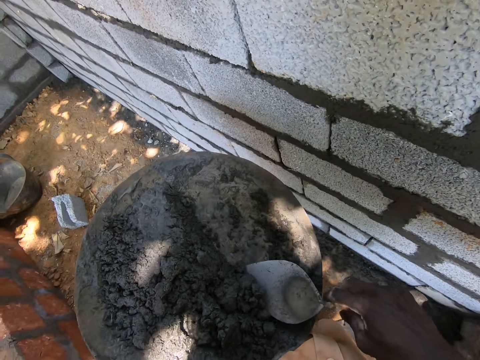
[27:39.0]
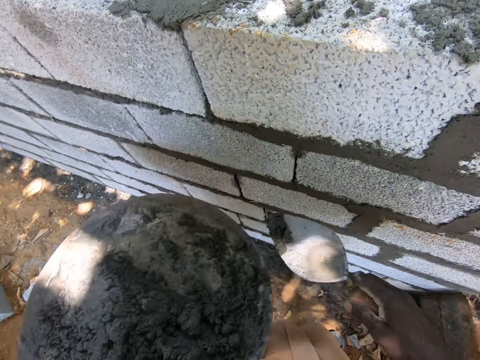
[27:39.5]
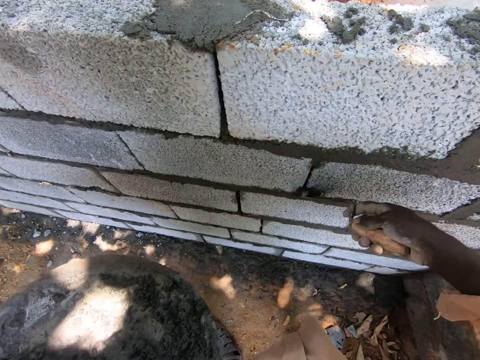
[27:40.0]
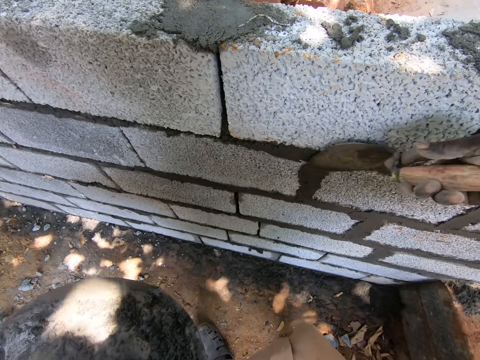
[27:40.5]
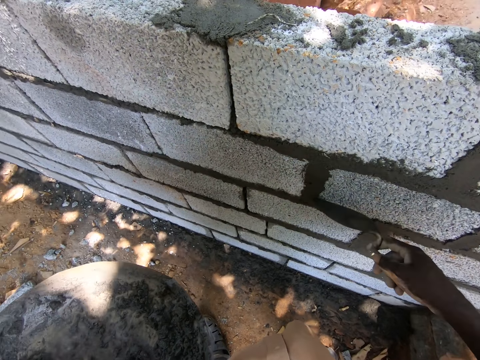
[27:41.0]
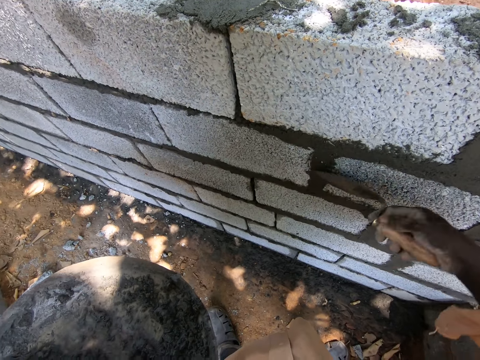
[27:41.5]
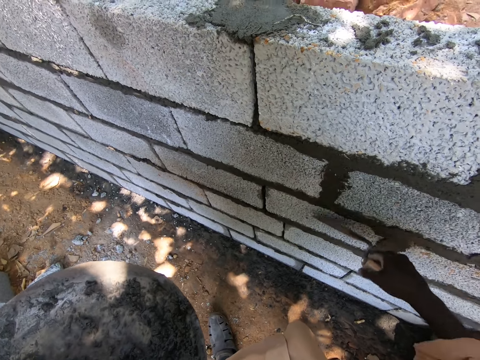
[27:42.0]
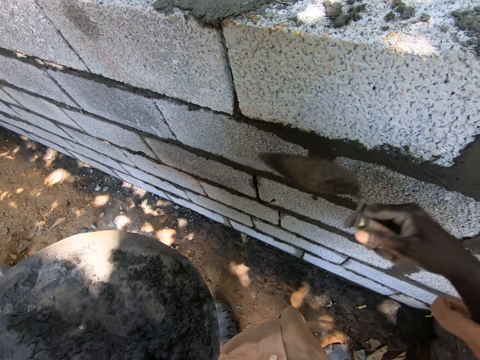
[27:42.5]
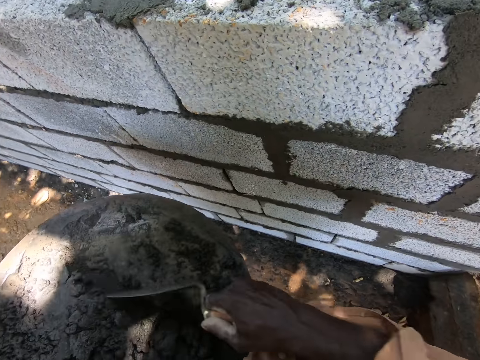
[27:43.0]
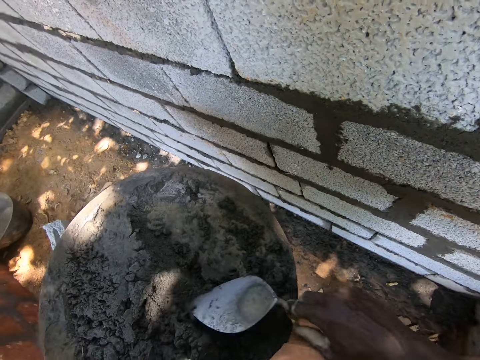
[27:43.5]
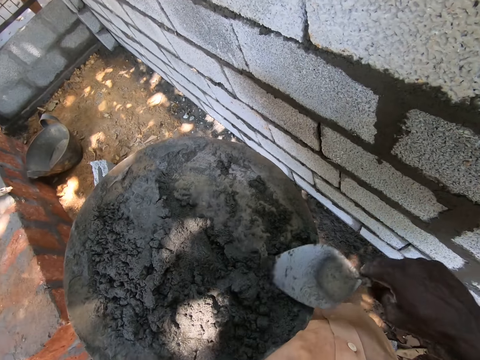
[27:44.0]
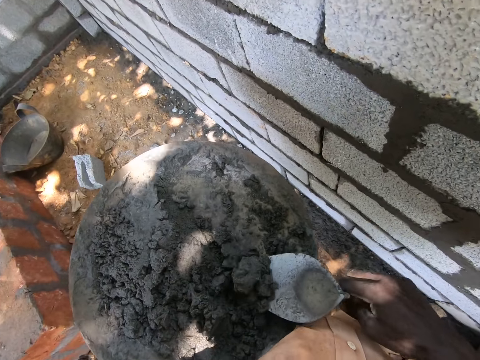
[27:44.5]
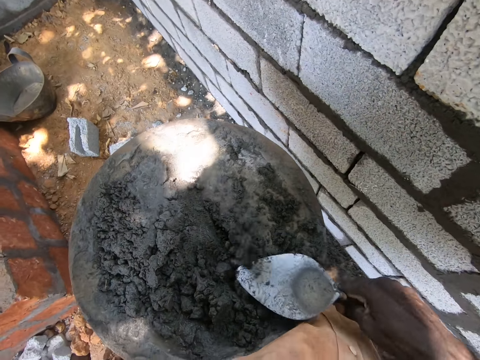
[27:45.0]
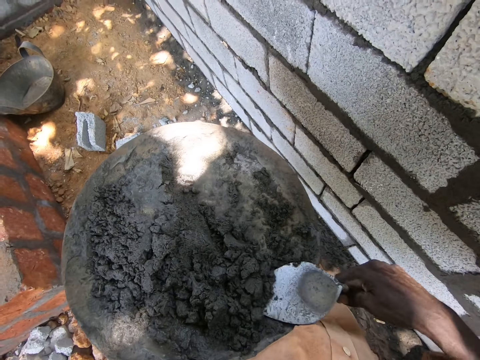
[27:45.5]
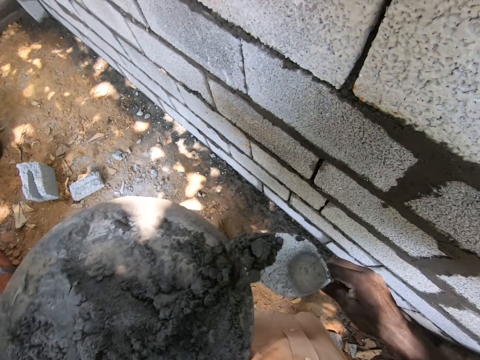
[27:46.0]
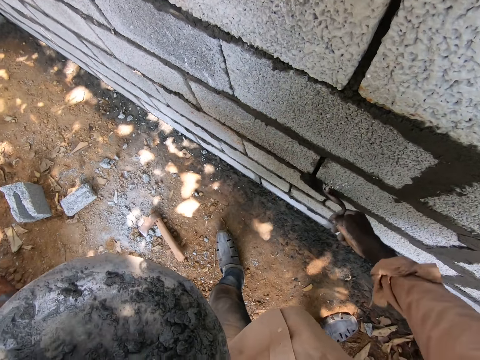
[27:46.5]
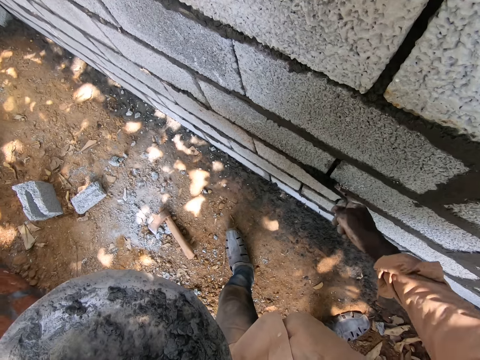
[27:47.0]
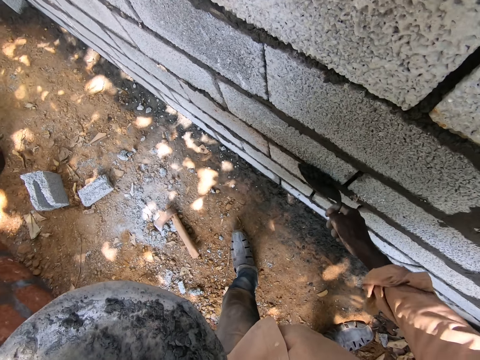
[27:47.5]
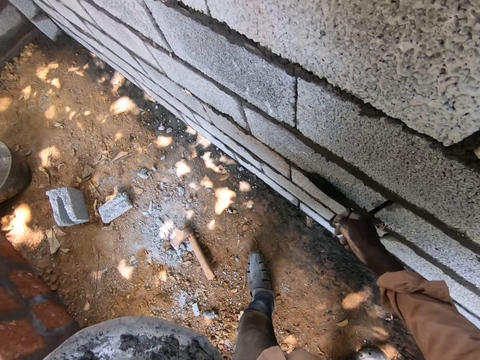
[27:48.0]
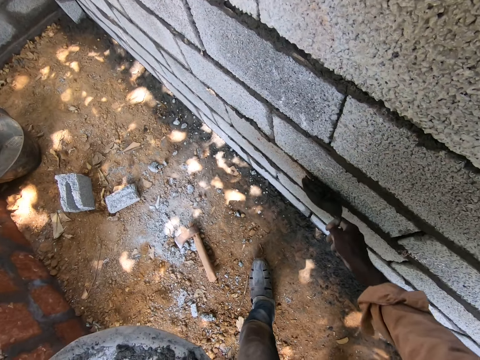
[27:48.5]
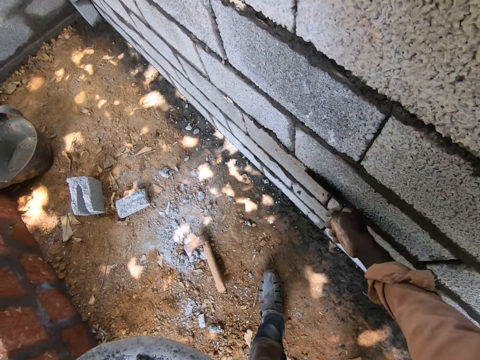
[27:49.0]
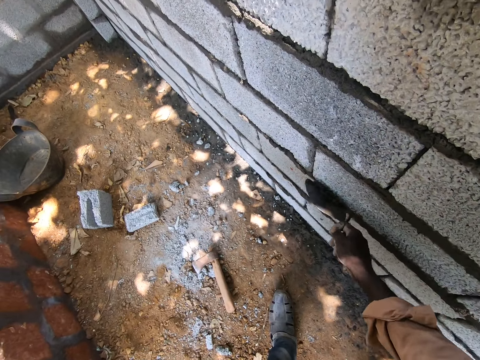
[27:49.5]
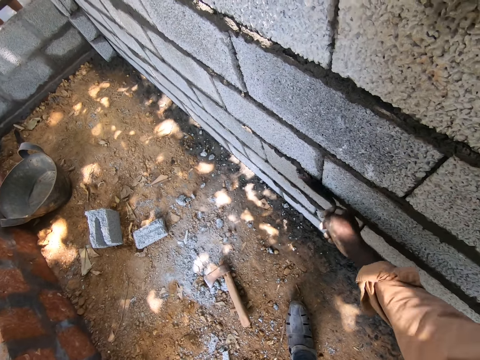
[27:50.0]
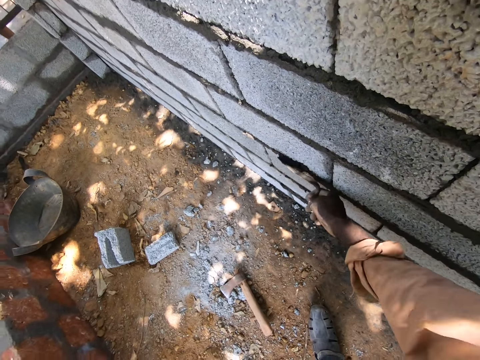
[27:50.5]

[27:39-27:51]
The camera wearer scoops cement mixture with a trowel. They put the cement mixture on the building stones and smooth the cement mixture. They scoop the cement mixture with the trowel. They put the cement mixture on the building stones and smooth the cement mixture.

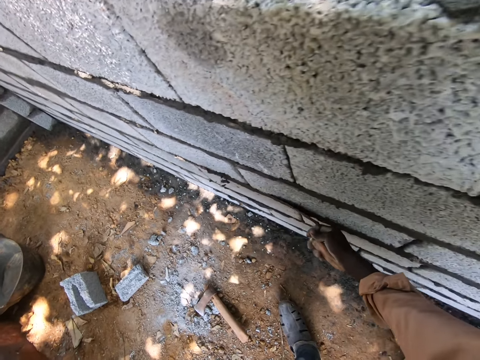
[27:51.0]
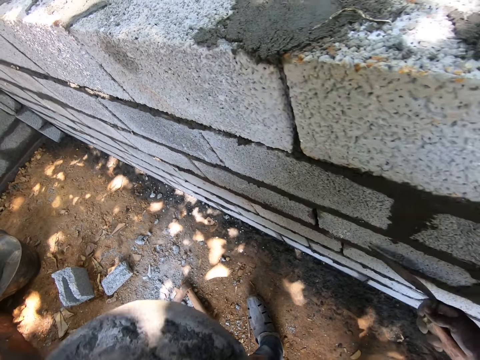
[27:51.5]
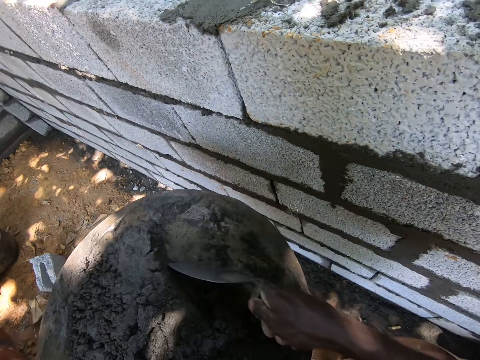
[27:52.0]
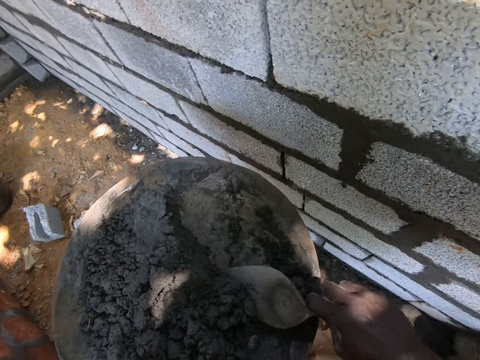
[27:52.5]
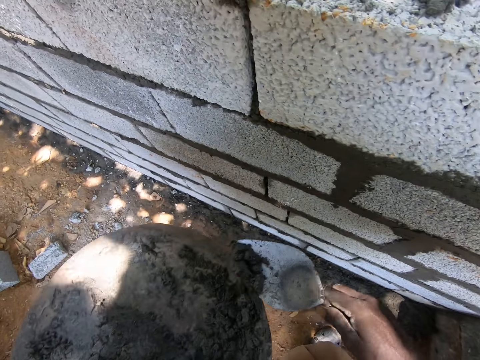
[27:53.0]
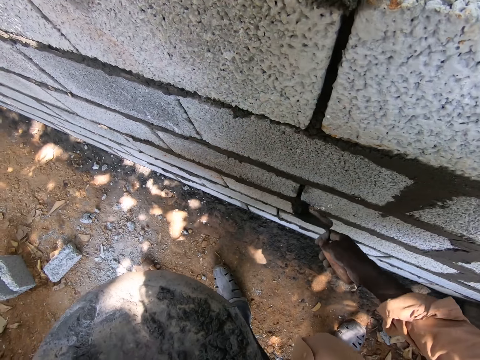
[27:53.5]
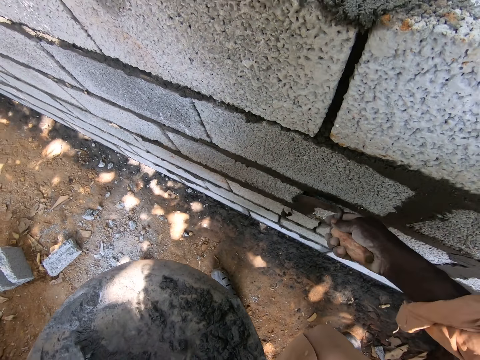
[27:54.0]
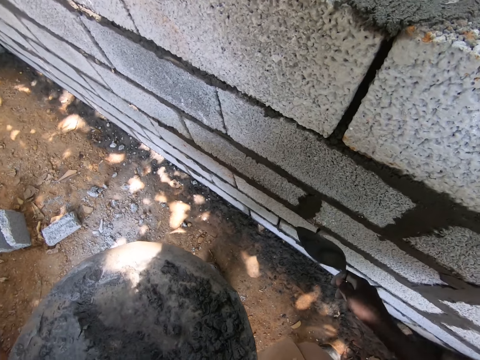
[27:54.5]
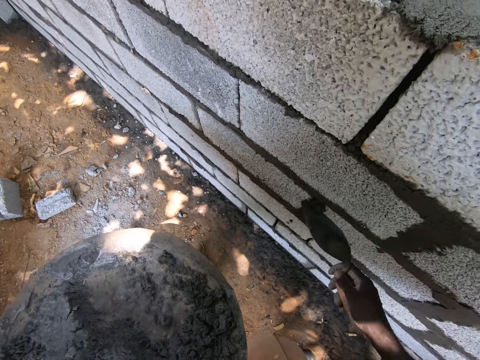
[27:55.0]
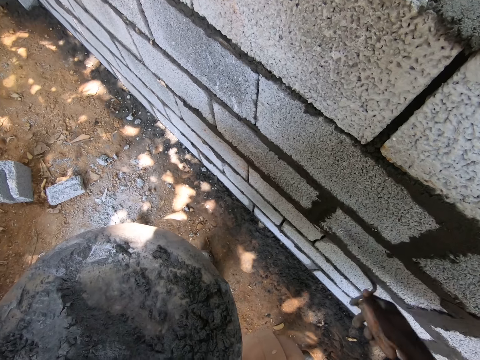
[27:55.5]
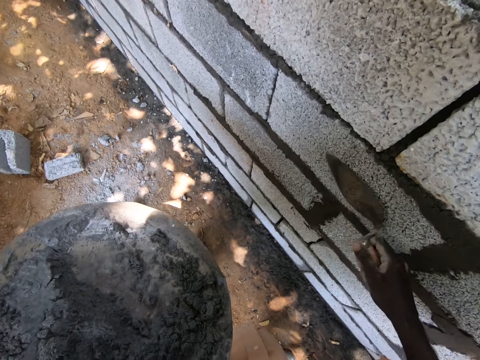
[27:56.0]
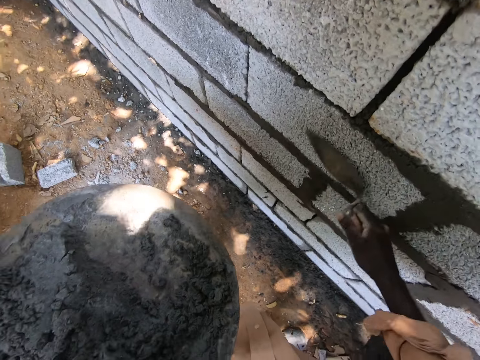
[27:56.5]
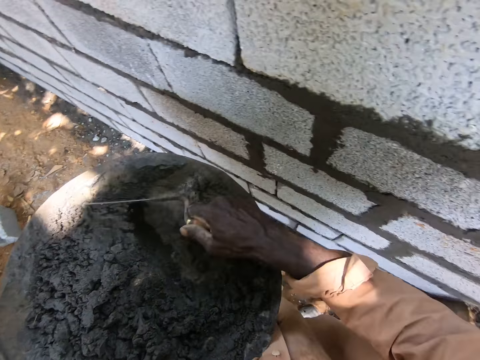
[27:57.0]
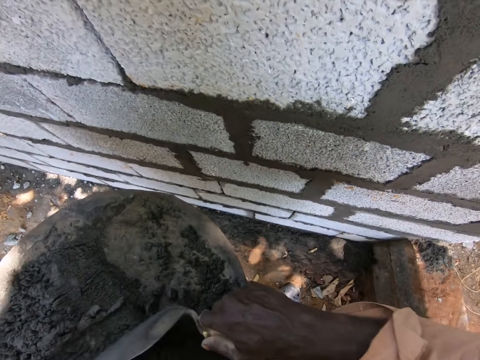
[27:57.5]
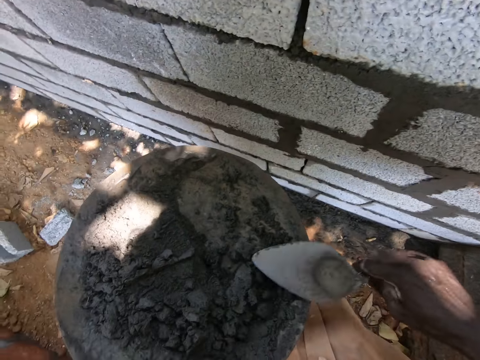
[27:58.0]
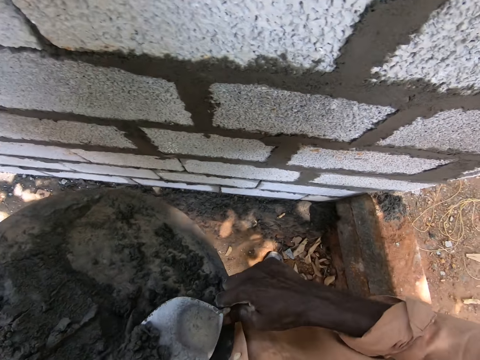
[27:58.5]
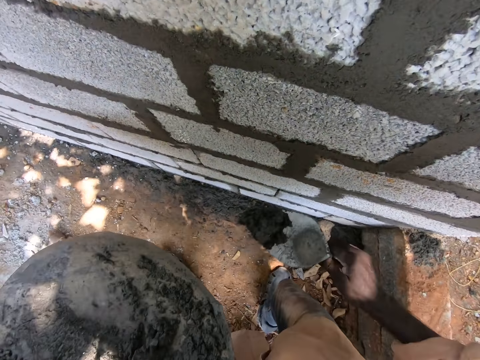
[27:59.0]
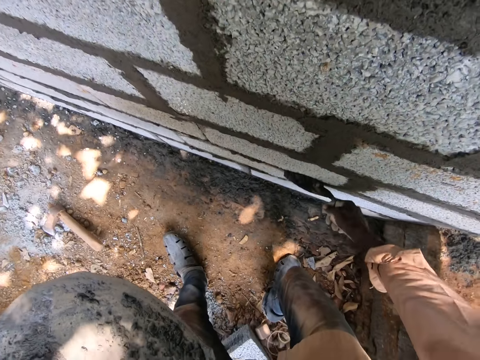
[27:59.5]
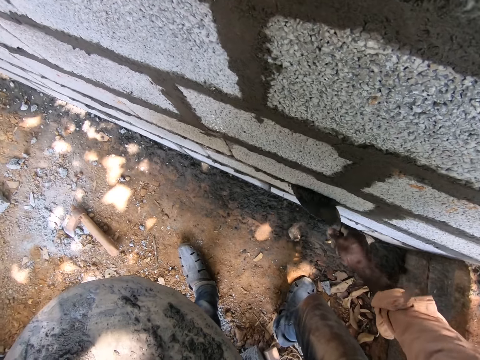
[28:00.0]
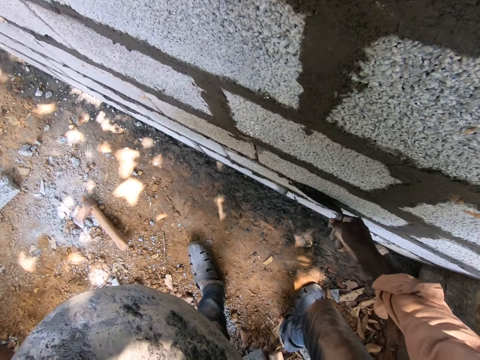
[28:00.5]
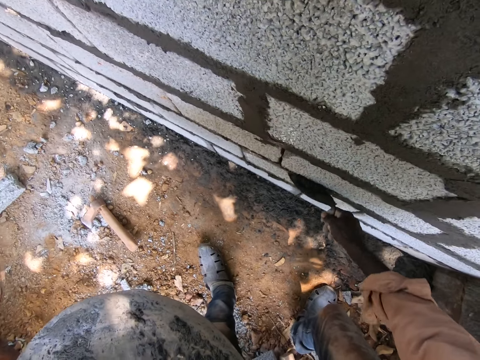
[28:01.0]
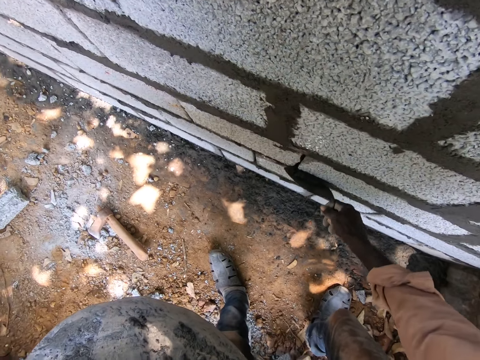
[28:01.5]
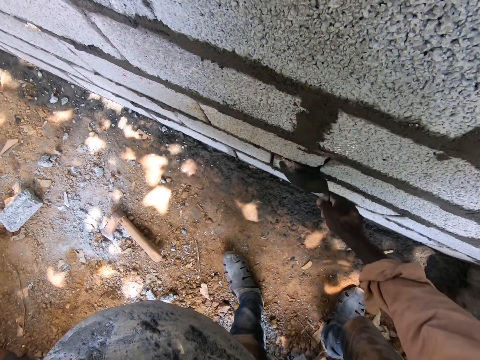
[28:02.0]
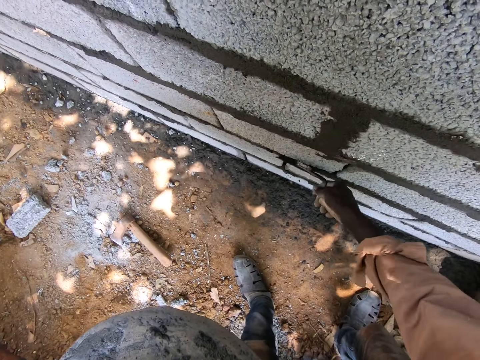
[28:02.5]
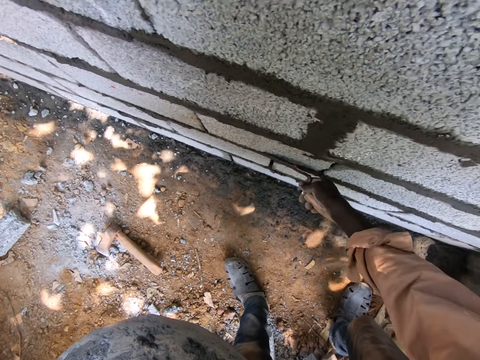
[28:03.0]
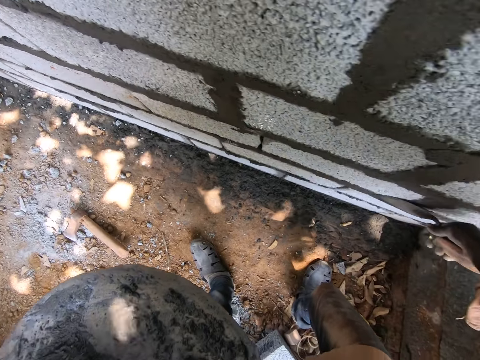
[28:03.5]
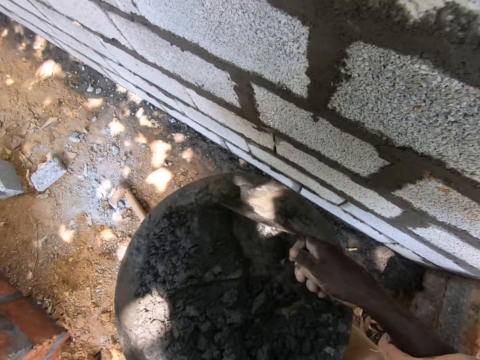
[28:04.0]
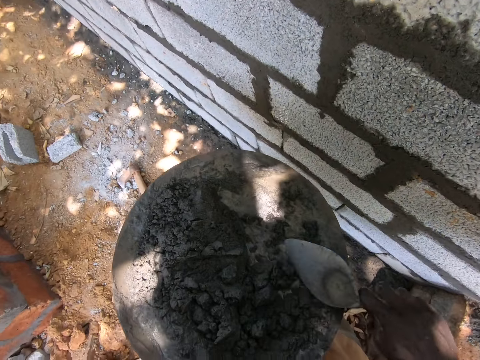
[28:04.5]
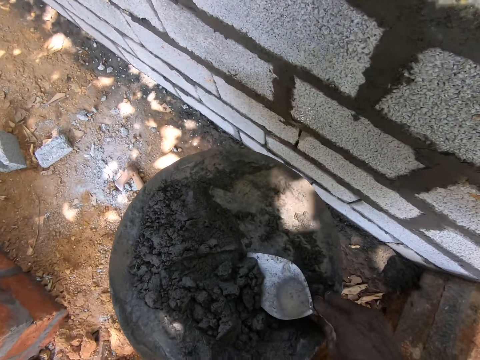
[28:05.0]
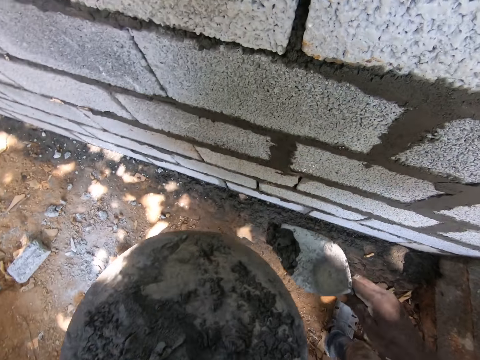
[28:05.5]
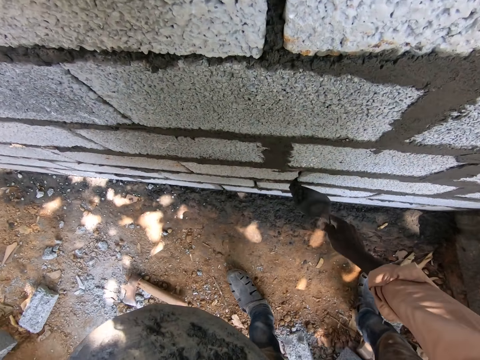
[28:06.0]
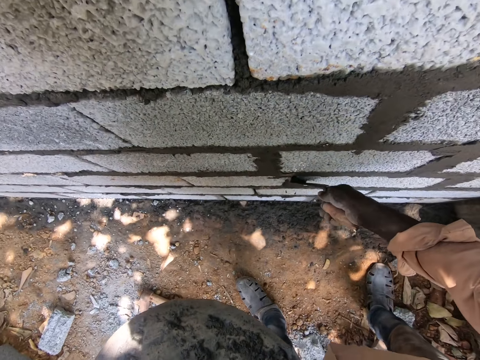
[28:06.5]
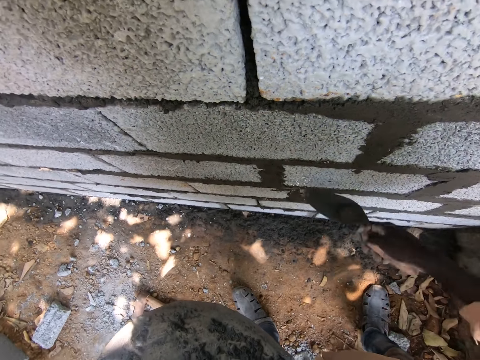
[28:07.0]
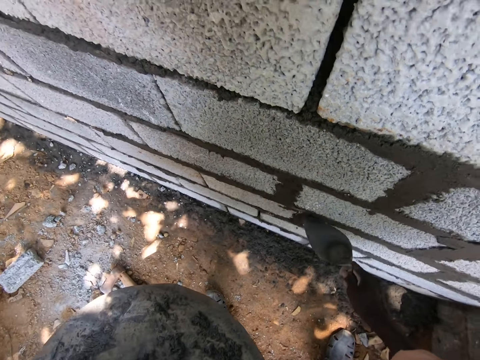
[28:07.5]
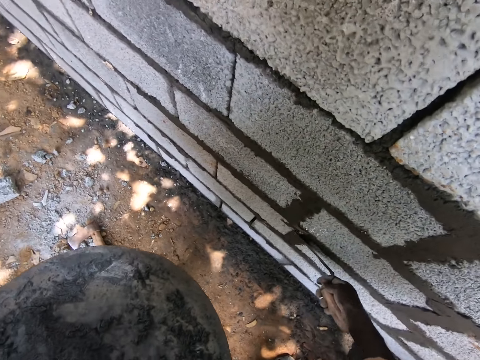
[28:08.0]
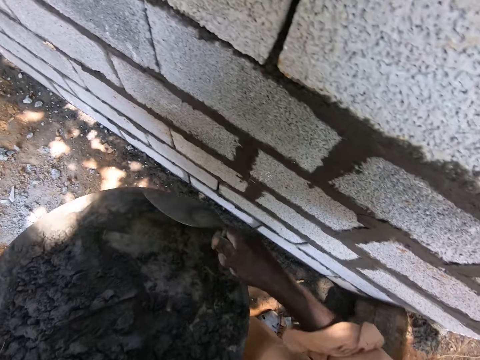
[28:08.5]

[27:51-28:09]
The camera wearer scoops cement mixture with a trowel. They put the cement mixture on the building stones and smooth the cement mixture. They scoop the cement mixture with the trowel. They put the cement mixture on the building stones and smooth the cement mixture. They scoop the cement mixture with the trowel. They put the cement mixture on the building stones and smooth the cement mixture.
